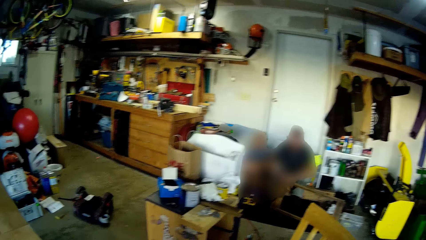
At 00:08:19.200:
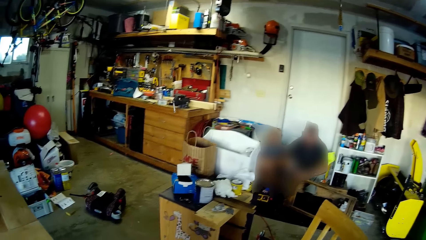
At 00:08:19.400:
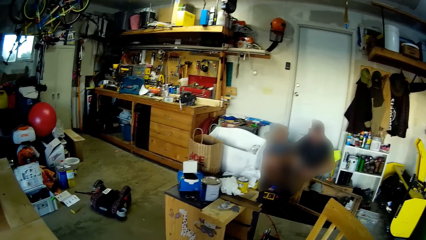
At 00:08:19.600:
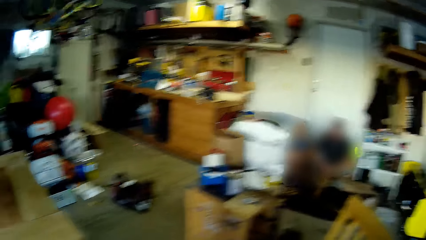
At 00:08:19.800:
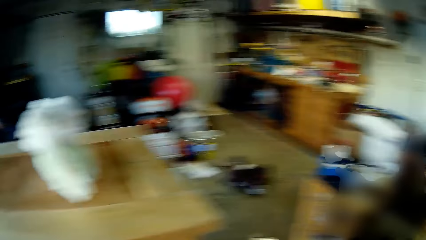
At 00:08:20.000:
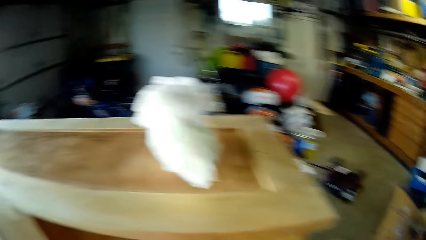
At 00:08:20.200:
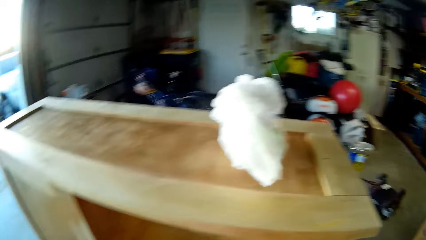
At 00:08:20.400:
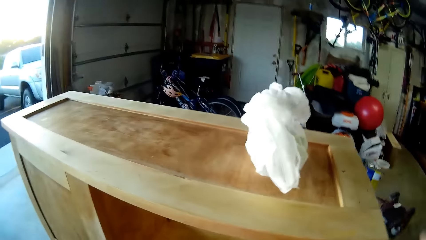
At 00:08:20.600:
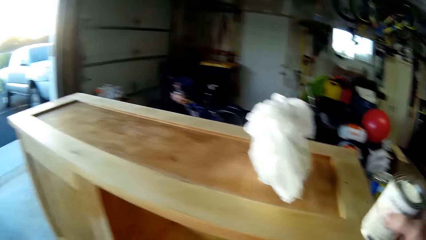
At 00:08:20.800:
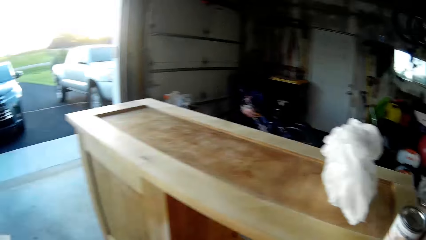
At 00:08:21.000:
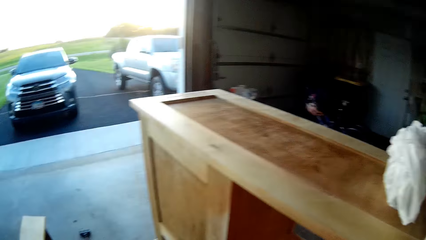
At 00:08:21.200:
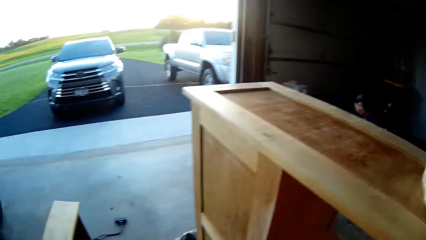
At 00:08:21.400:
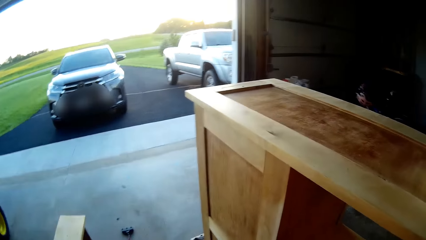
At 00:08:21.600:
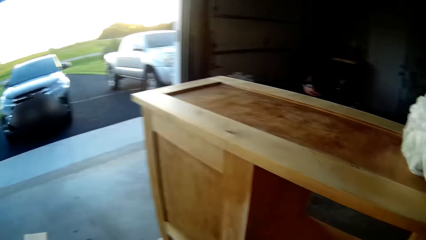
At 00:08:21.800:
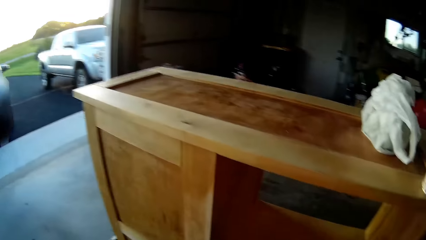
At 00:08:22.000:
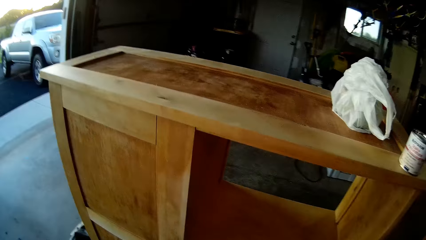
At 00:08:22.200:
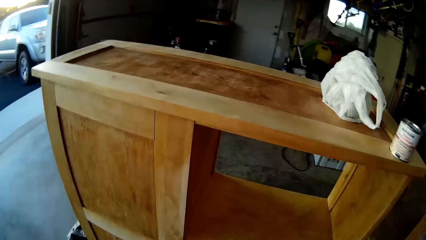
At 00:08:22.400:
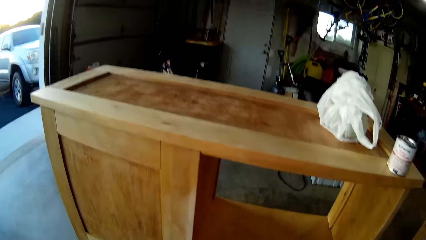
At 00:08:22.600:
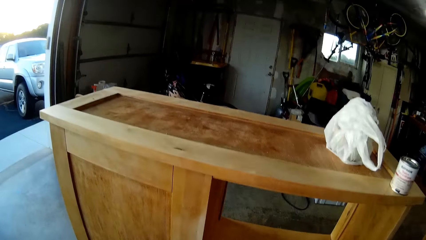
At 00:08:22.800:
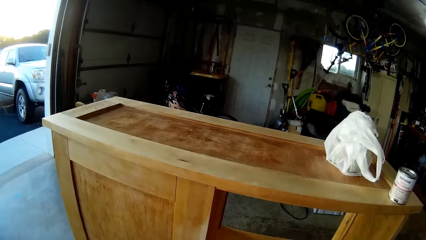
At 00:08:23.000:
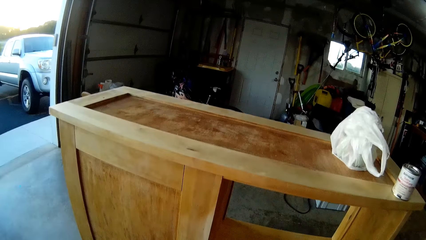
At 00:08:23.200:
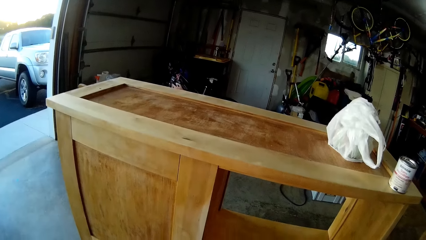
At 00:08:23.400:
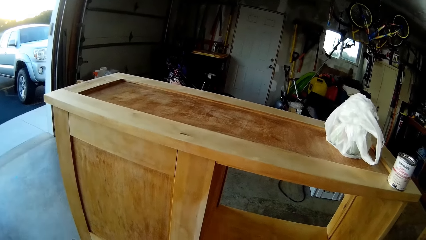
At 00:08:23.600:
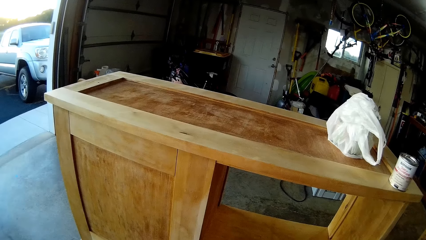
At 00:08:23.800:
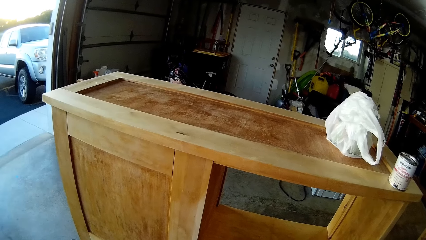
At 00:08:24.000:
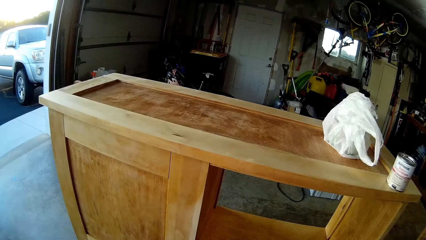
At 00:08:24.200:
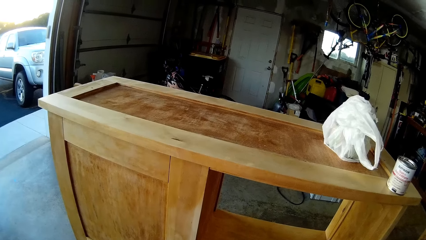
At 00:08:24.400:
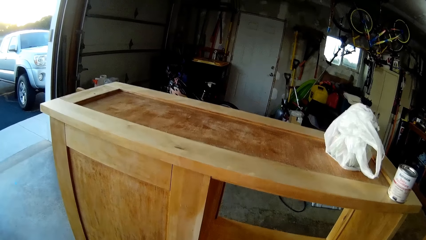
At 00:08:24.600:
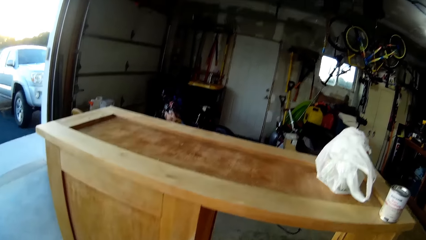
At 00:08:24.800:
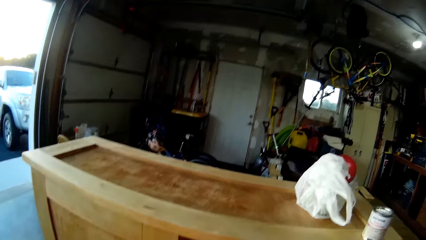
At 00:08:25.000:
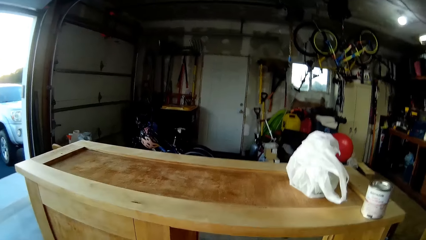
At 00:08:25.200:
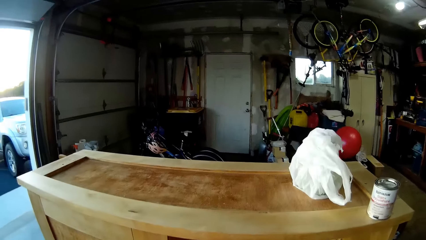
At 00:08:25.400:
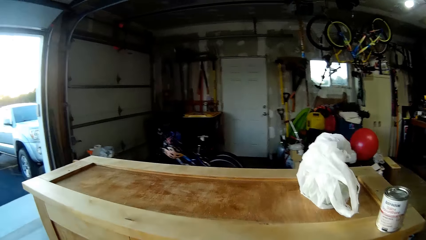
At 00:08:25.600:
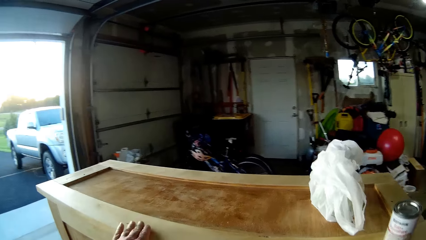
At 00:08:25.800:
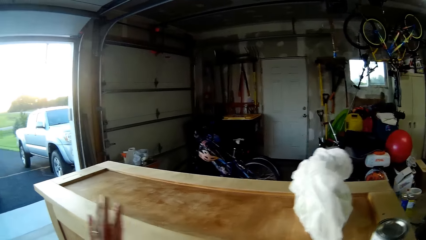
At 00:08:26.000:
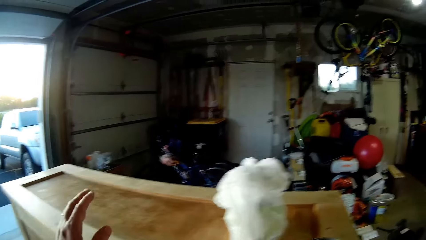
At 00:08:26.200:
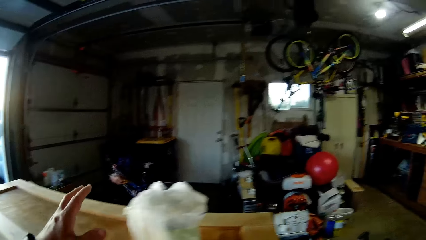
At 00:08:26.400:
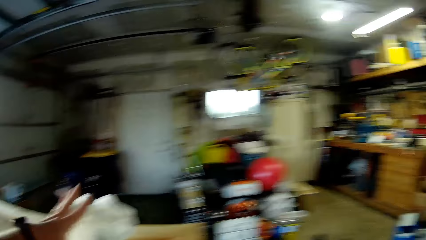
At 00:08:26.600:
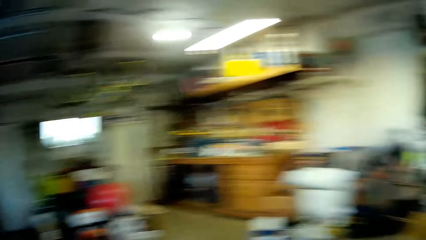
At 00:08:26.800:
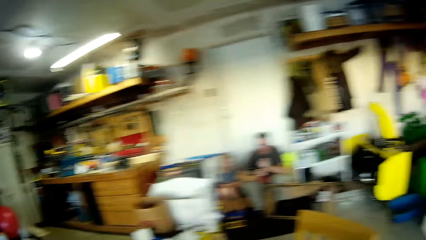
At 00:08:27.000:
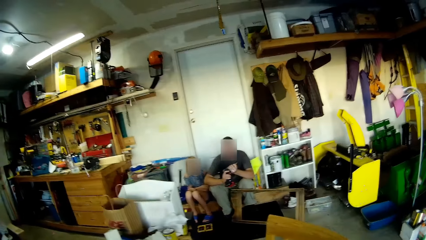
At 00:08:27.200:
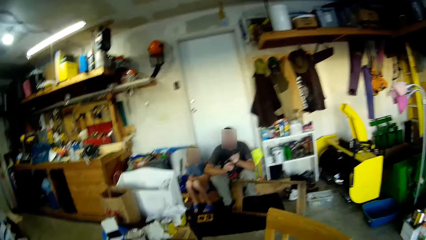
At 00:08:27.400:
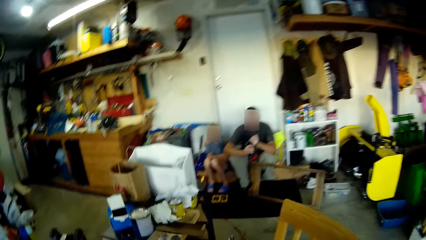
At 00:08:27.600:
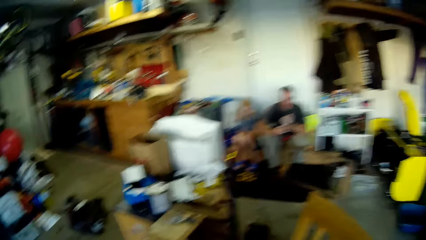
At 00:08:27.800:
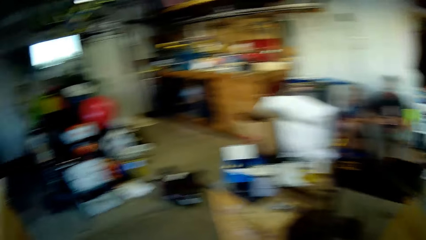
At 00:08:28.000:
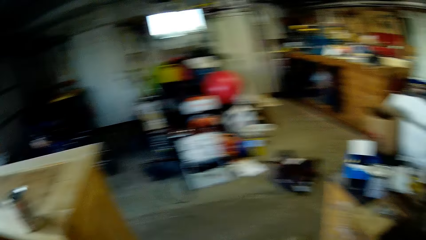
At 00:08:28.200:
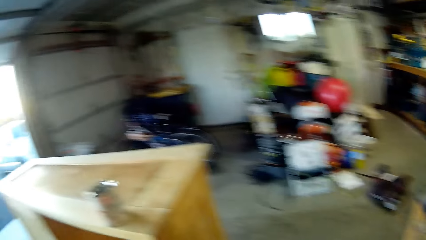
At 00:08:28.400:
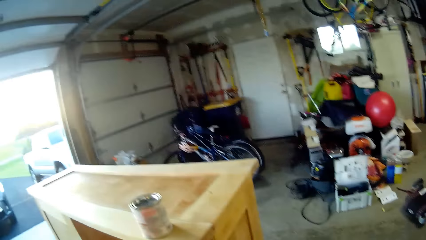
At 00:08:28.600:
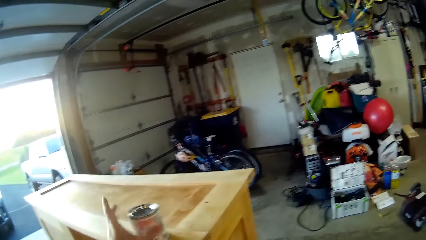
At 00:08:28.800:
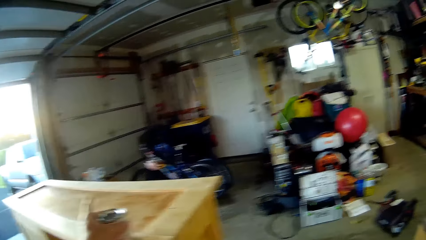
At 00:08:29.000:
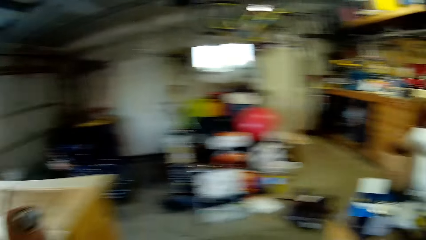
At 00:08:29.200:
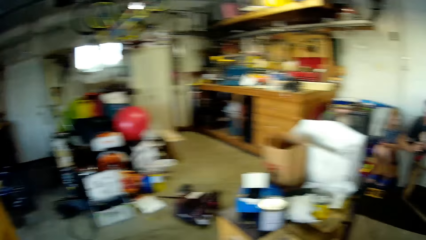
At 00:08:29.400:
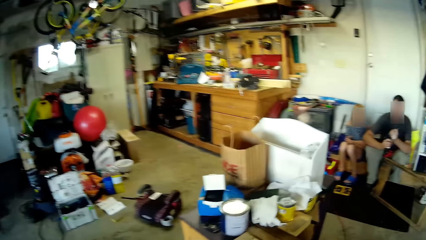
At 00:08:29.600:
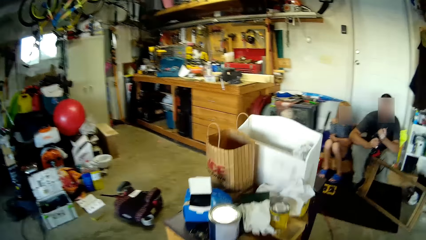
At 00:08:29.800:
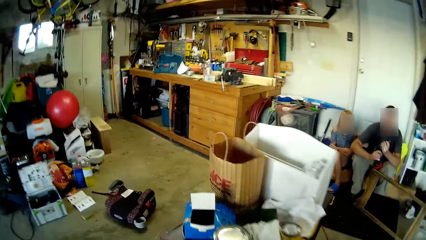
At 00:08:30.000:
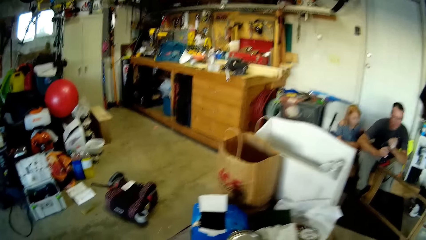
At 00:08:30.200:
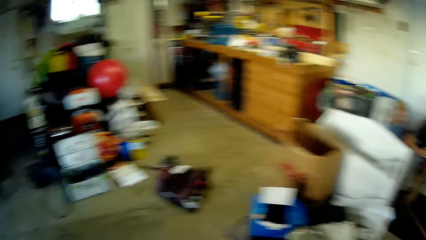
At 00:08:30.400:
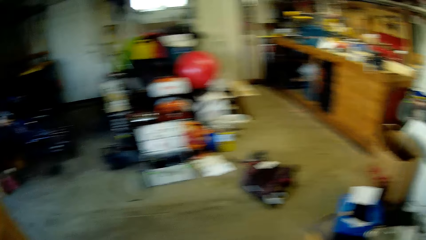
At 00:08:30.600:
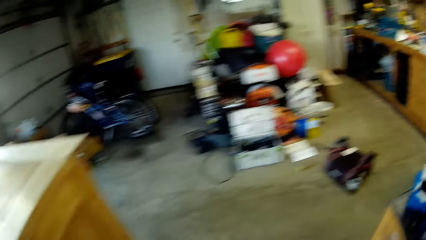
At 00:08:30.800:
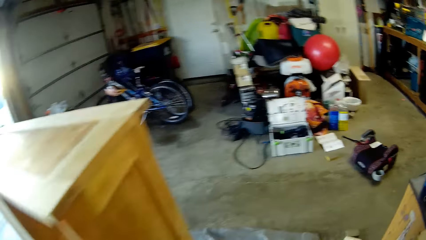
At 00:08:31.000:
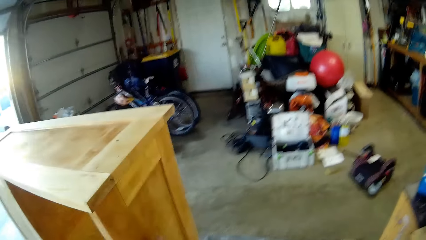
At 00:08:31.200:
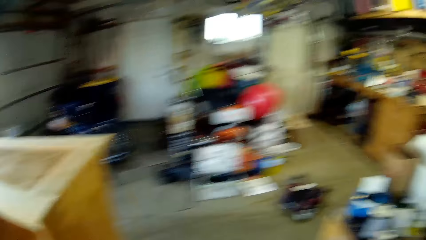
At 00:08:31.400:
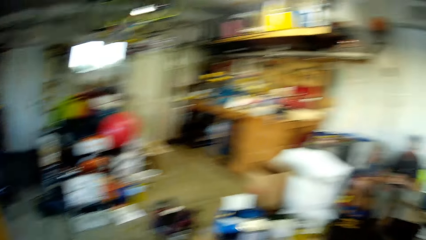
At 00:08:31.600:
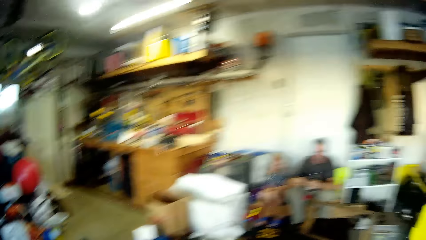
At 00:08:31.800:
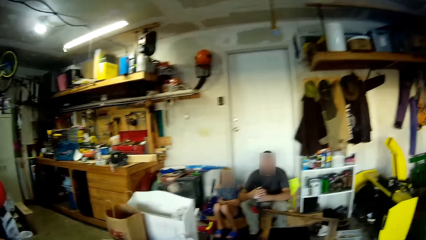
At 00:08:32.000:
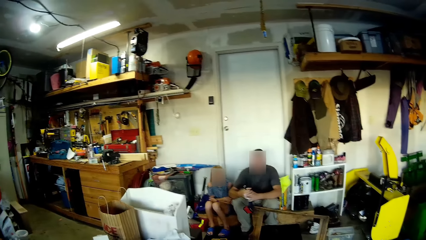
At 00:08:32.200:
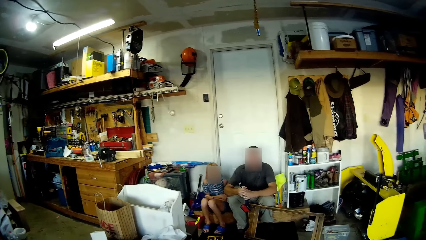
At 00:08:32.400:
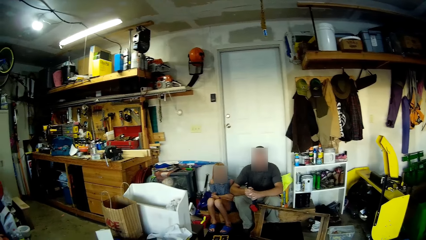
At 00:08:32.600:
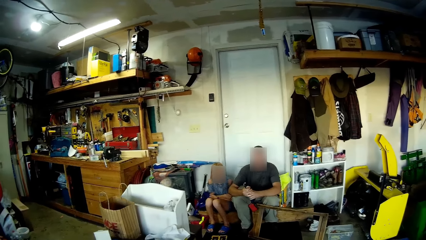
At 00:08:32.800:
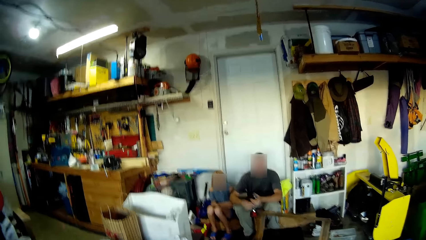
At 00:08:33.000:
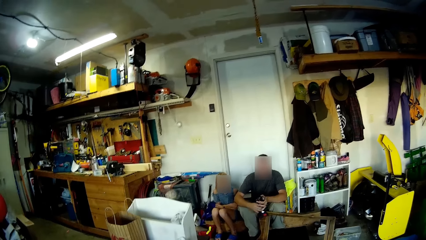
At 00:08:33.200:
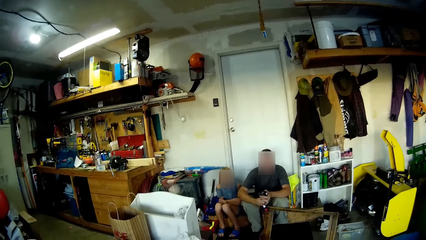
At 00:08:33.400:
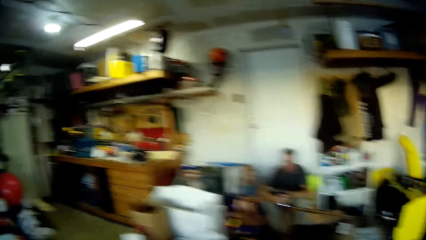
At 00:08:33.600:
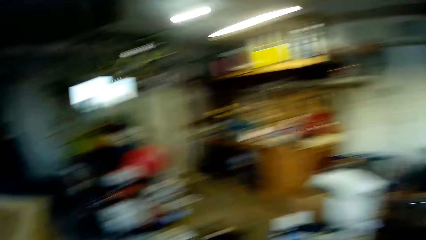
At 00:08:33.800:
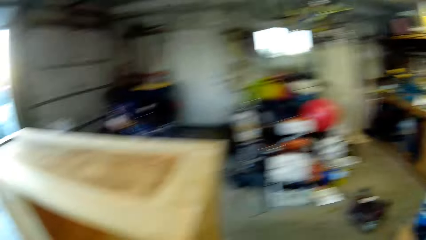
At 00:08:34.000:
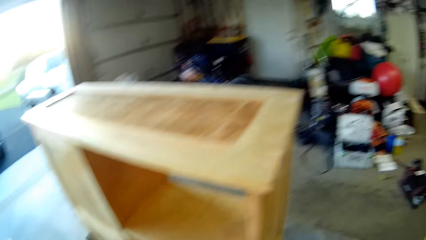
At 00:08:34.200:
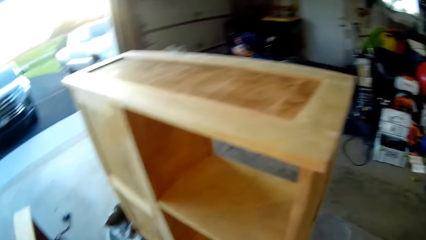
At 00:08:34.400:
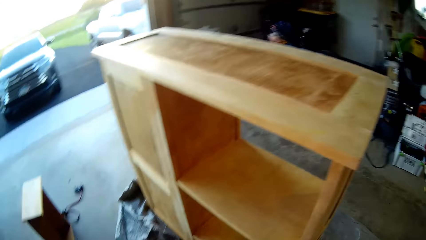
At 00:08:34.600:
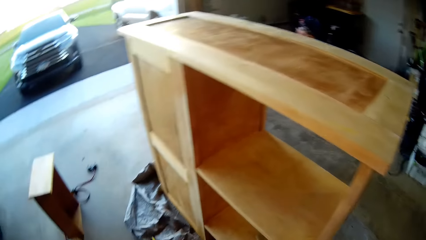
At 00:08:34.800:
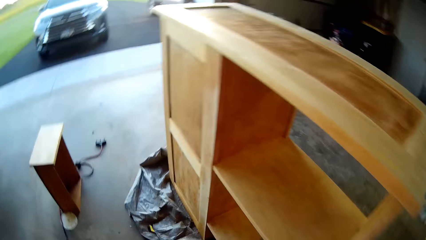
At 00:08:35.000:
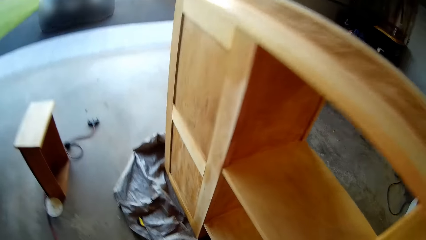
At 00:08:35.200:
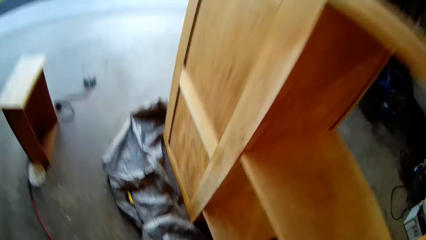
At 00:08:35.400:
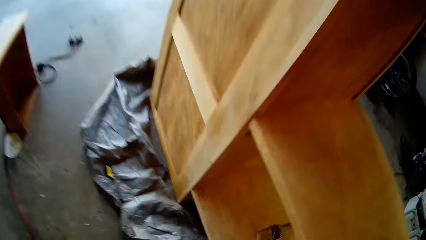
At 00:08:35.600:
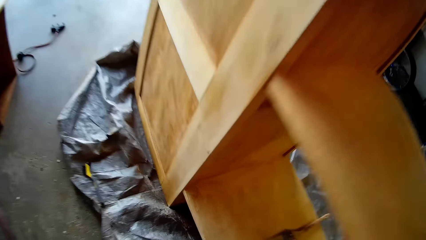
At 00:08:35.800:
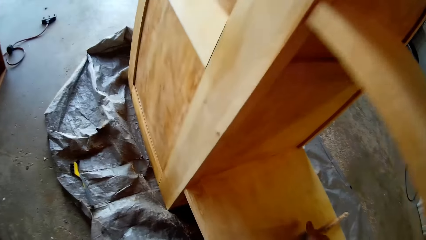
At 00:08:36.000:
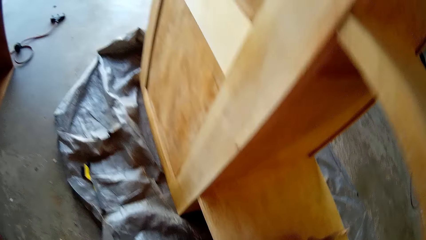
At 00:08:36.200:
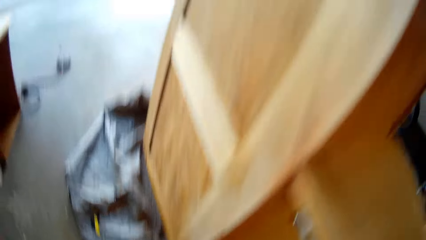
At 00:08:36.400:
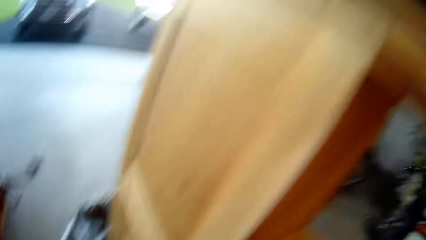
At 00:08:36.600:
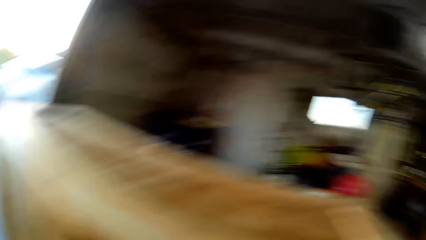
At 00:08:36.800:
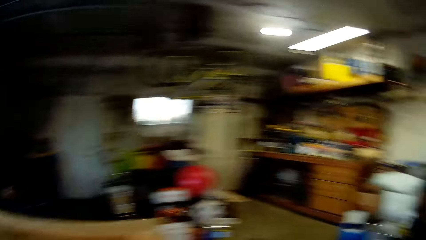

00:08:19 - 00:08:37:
The camera wearer looks at the drawer. They place a tin on the wood furniture. They pick up a paper. They look at a man, talk to the man, and look around. They pick up the tin.
